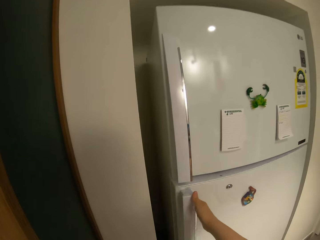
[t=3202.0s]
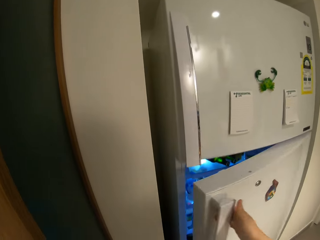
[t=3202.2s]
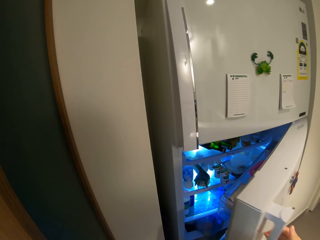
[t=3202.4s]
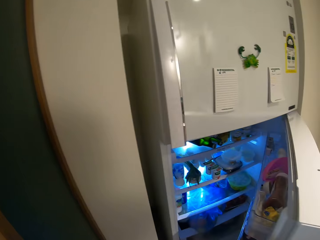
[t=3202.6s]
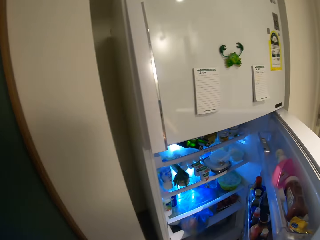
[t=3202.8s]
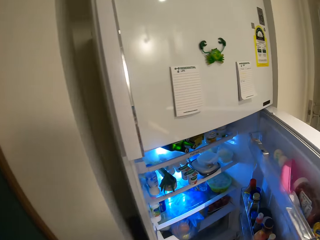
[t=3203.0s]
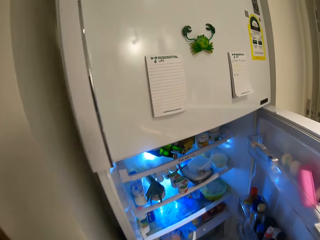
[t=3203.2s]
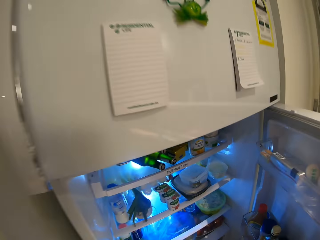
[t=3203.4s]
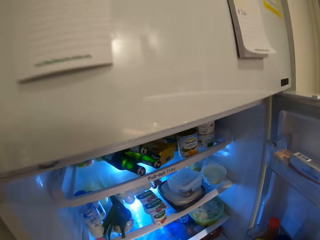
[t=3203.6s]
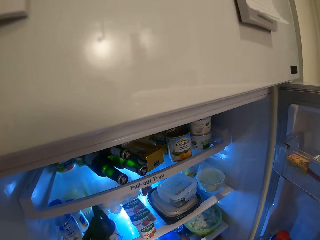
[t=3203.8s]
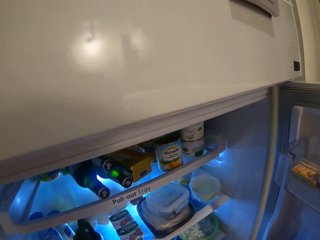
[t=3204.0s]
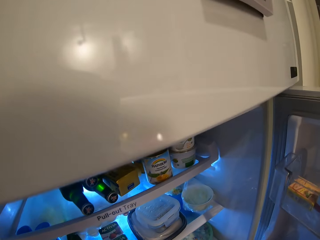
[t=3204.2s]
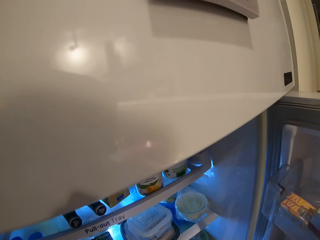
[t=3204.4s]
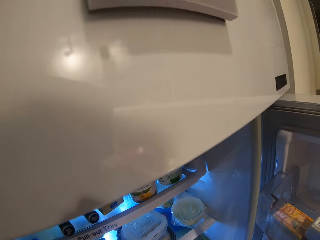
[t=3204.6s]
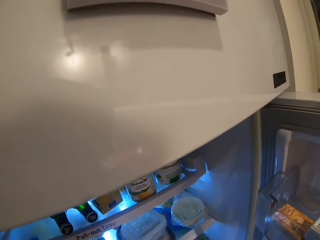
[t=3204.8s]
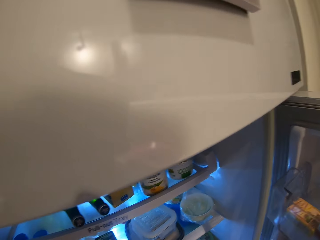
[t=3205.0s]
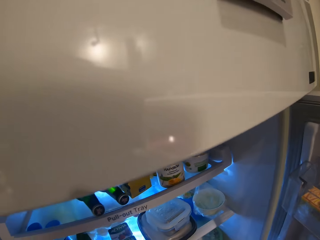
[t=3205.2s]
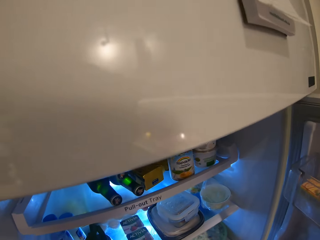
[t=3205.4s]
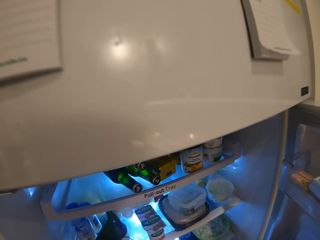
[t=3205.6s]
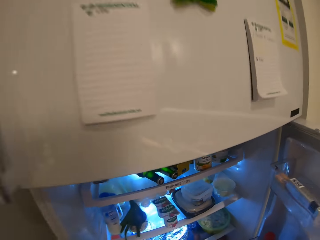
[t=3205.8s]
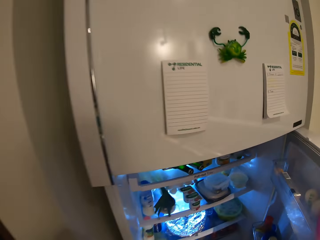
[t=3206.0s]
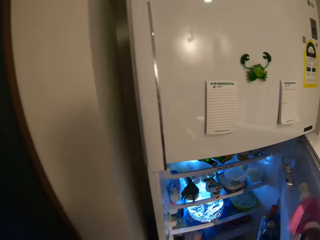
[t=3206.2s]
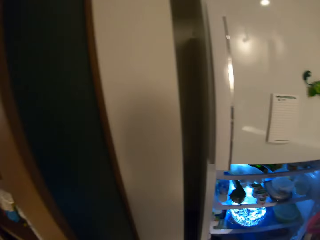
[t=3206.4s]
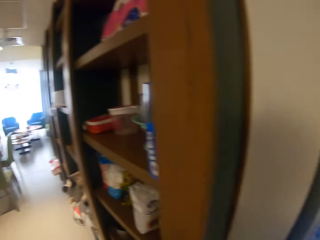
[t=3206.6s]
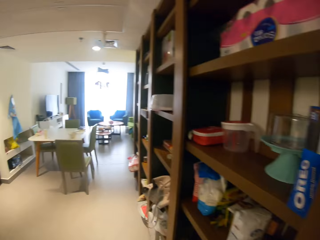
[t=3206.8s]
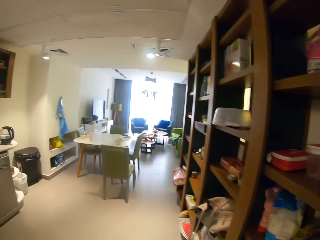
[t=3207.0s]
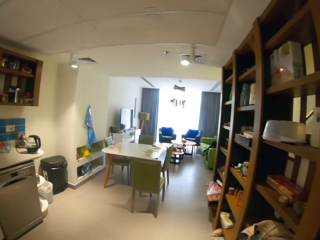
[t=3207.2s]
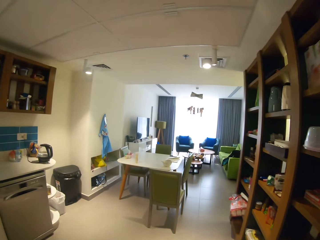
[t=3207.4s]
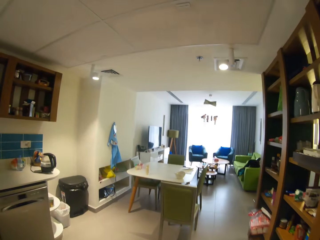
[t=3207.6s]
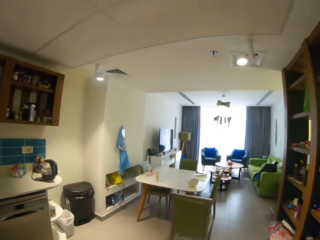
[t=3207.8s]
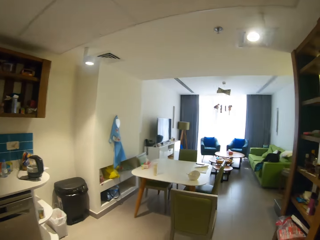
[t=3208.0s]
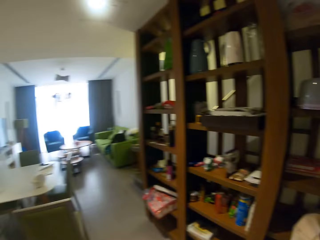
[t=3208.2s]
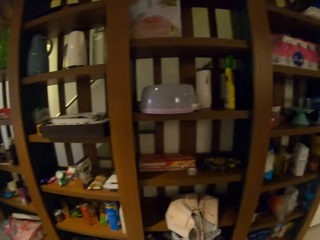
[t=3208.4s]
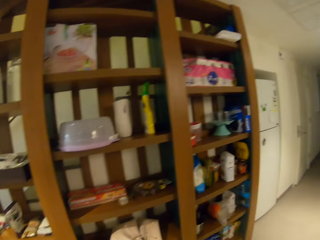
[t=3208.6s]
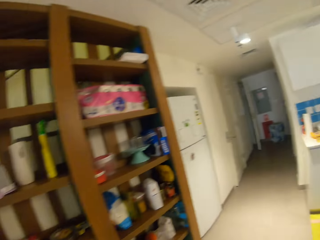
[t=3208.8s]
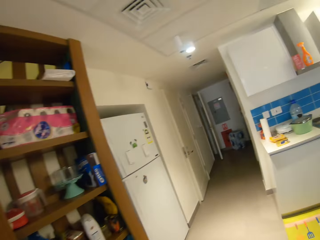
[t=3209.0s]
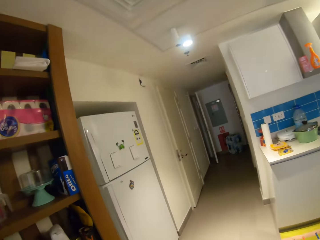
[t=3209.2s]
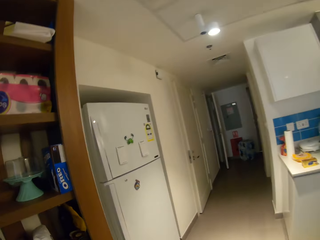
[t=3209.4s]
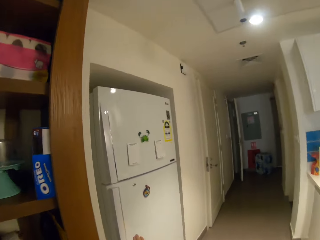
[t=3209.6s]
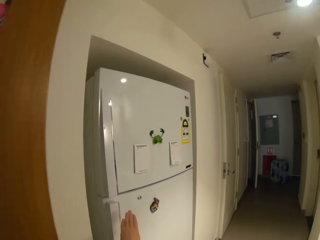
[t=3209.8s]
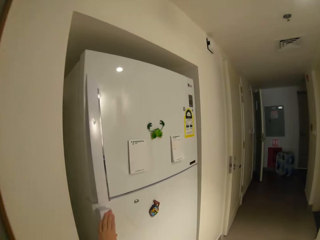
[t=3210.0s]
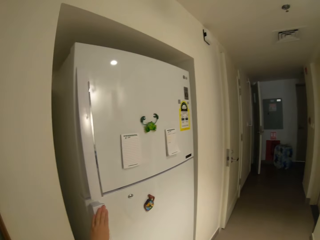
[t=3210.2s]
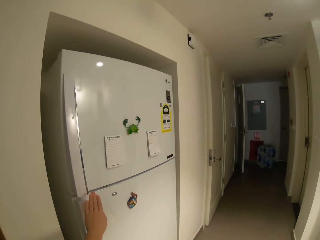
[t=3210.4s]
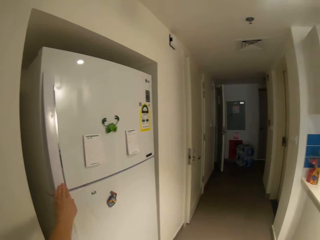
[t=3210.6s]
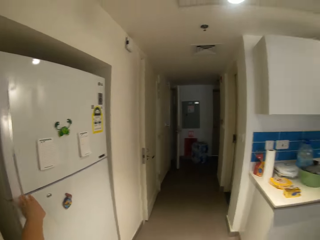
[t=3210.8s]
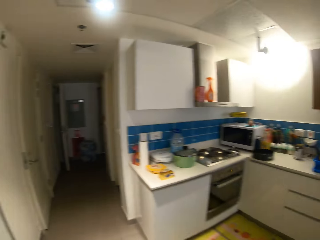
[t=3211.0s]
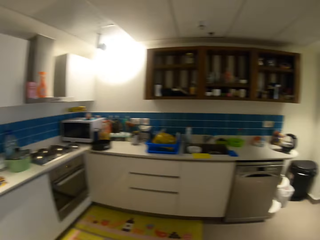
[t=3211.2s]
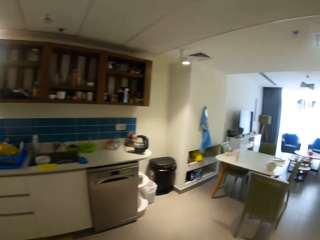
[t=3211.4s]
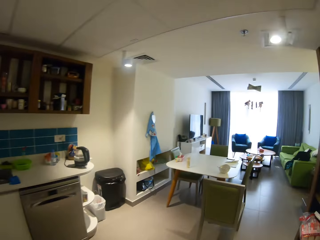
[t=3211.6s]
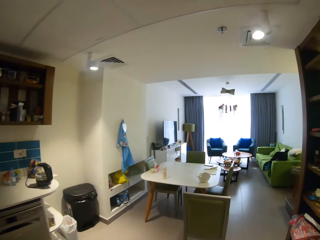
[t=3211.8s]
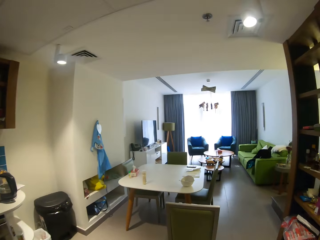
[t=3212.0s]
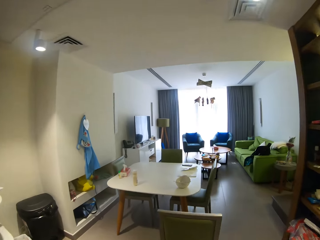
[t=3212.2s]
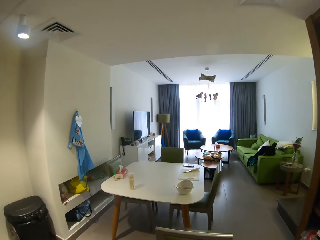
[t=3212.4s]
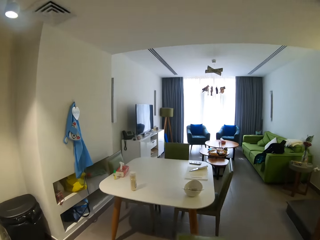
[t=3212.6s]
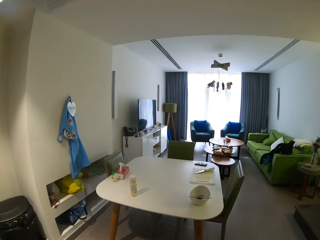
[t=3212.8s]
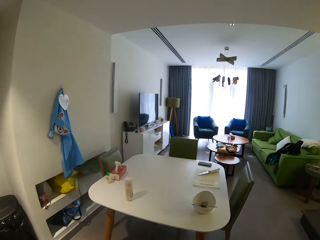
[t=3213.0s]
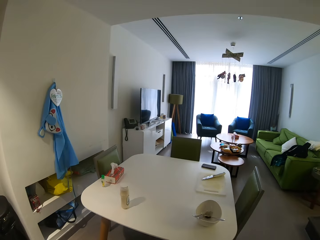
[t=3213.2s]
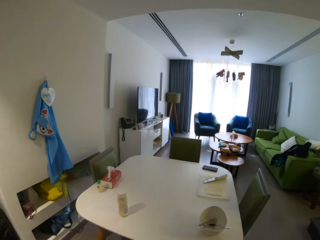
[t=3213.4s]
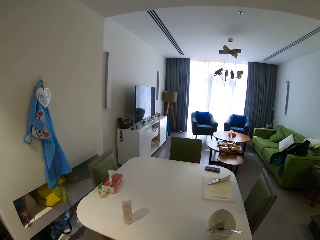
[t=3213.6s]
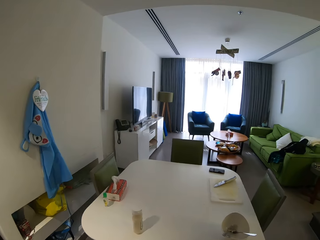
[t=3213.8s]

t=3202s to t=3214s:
The camera wearer opens the fridge with her right hand. She puts the bowl of salad in the fridge with her left hand. She bends in the house. She closes the fridge with her right hand. She walks around the house. She touches the fridge with her left hand. She walks around the house.

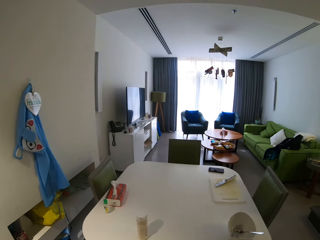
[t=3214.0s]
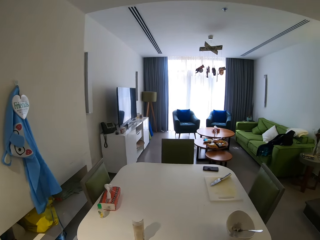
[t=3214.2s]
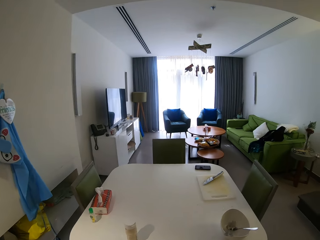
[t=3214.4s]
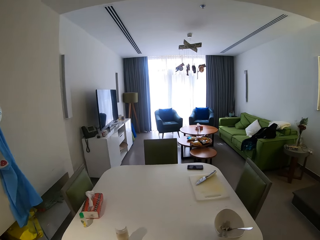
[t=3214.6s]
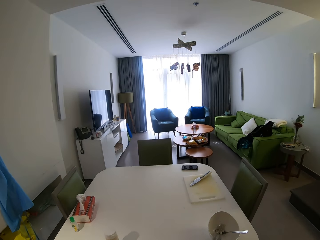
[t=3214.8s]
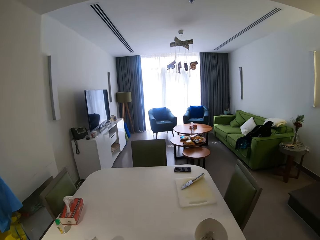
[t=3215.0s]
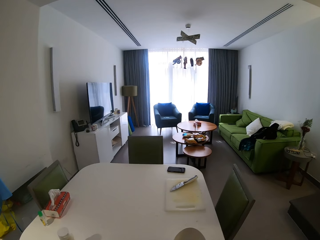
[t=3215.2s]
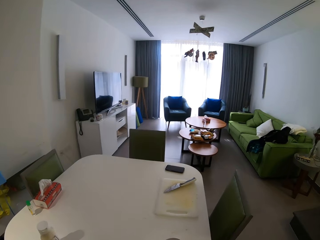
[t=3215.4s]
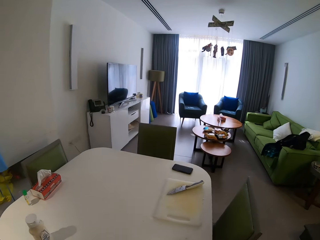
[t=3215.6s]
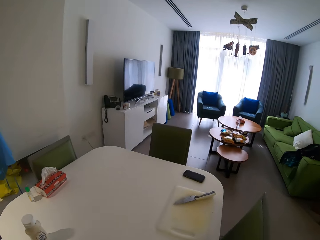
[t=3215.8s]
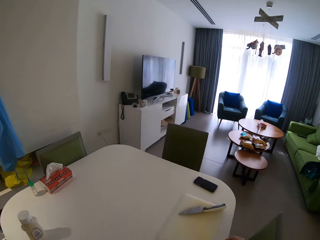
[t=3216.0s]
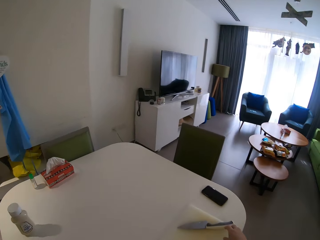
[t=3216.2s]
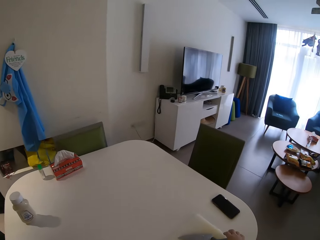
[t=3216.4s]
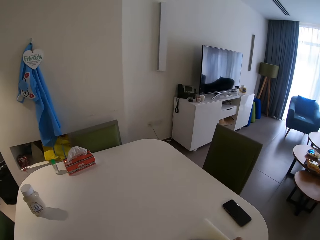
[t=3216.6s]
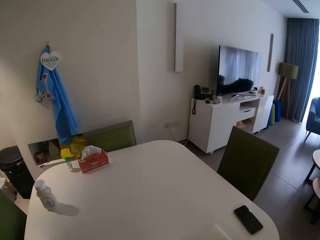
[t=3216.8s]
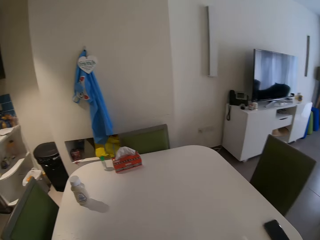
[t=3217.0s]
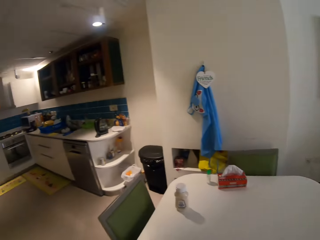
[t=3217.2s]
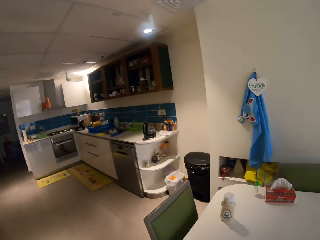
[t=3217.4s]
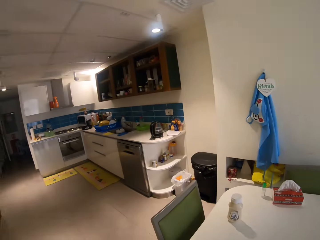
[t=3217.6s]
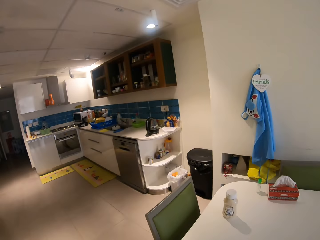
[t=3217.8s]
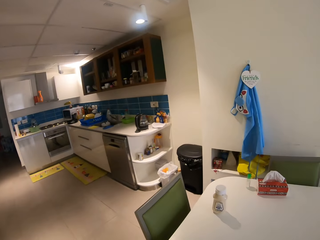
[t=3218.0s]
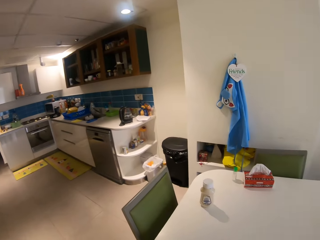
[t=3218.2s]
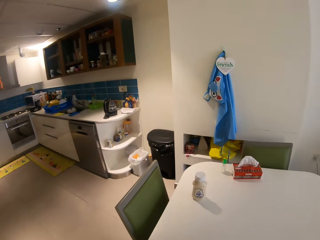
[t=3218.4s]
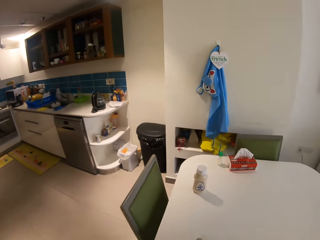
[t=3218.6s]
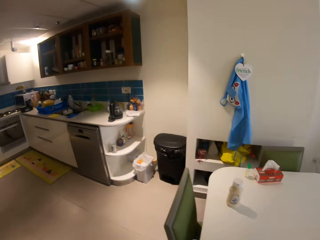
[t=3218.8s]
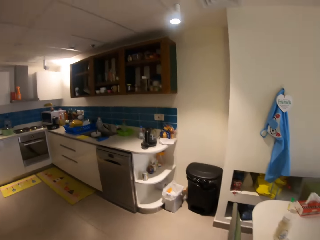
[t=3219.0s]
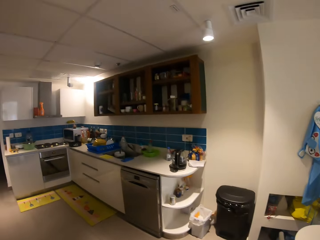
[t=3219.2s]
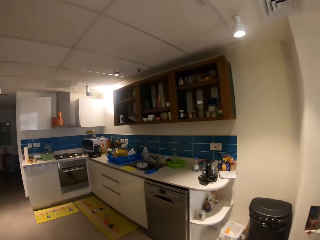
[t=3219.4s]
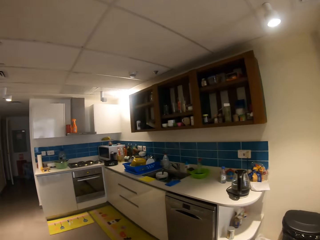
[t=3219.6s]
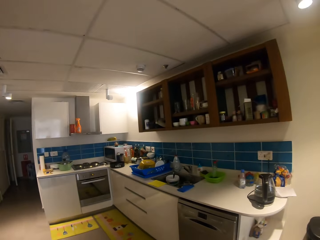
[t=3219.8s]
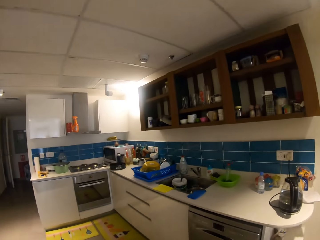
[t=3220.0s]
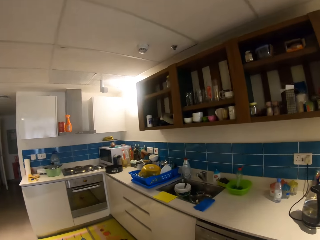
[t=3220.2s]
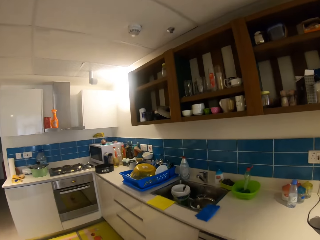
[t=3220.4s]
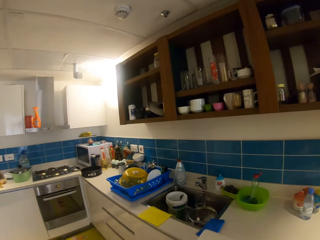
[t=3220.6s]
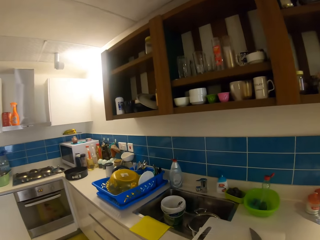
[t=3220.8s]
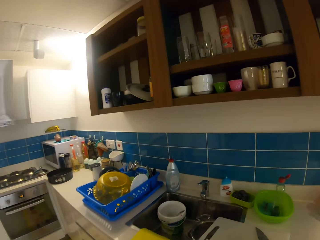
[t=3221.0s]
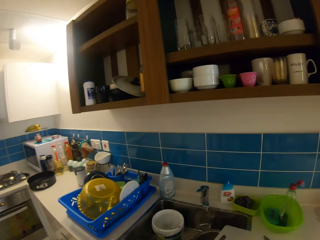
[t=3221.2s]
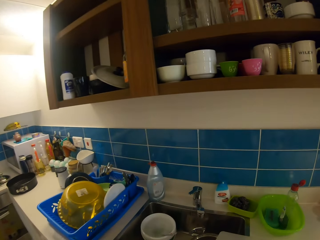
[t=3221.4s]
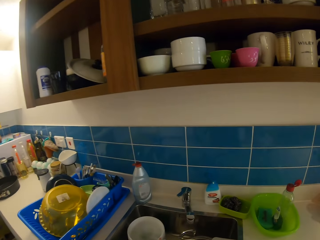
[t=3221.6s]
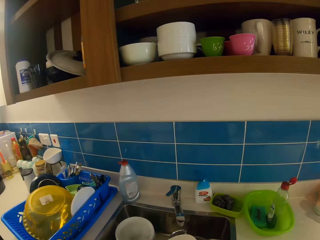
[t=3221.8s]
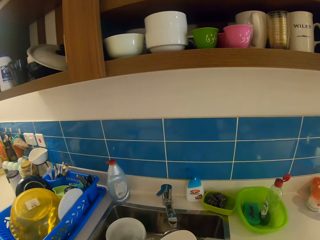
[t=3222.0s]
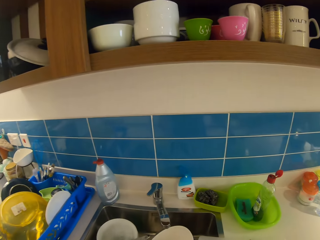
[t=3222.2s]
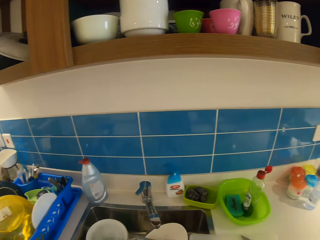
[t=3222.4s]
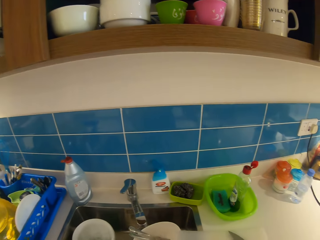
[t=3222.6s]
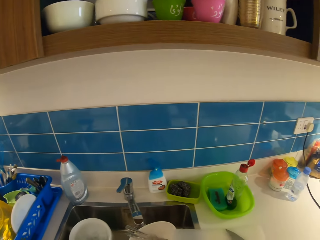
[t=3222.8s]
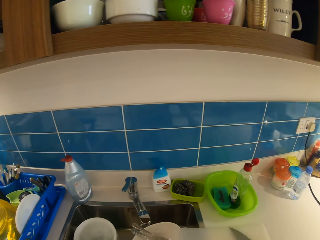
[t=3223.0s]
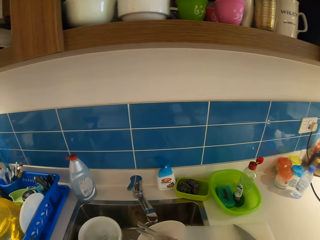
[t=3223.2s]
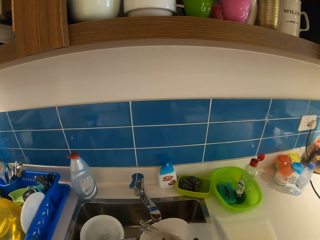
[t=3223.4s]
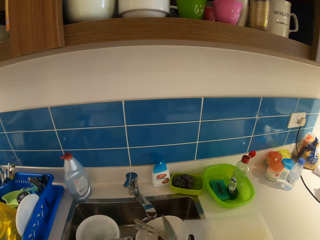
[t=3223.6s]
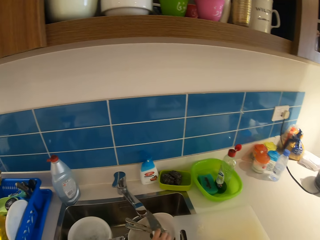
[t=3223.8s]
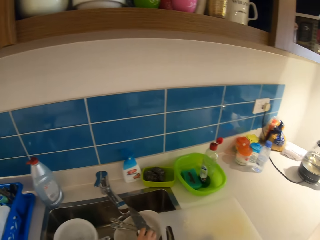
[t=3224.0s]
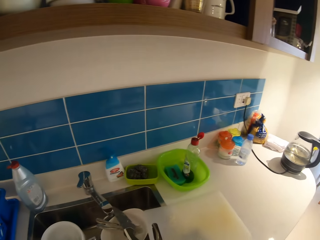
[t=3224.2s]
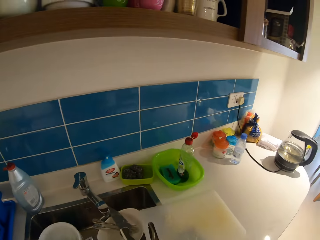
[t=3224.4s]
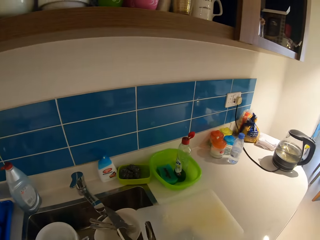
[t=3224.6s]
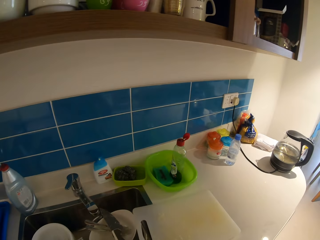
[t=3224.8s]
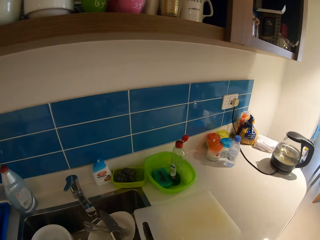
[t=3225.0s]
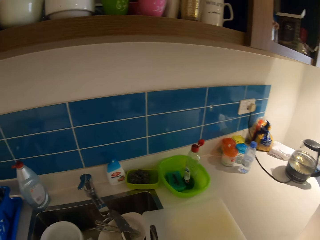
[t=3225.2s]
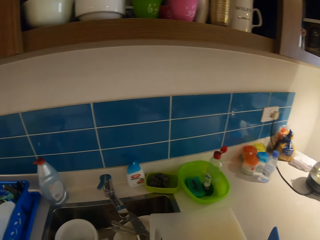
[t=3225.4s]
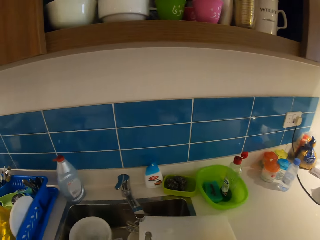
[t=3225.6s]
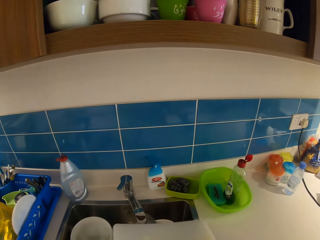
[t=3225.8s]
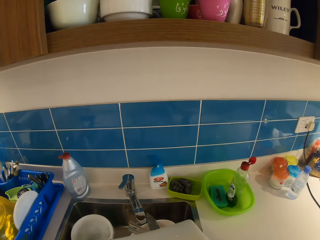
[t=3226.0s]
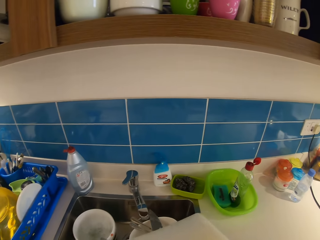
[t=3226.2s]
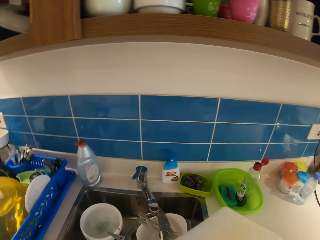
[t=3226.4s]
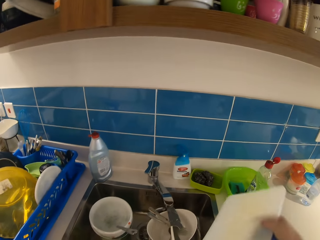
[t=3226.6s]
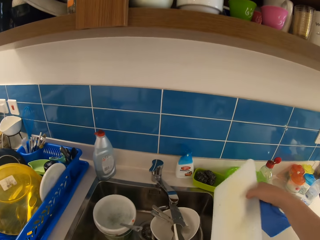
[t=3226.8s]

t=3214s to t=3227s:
The camera wearer takes the chopping board and knife from the table with her right hand. She walks around the house. She drops the chopping board and knife in the sink with her right hand. She puts the bowl in the sink. She picks up the knife from the chopping board. She puts the knife on the bowl in the sink. She picks up the chopping board from the countertop.
